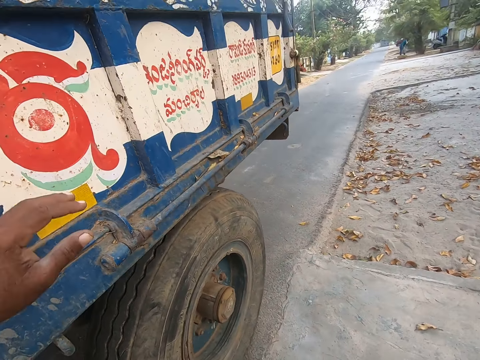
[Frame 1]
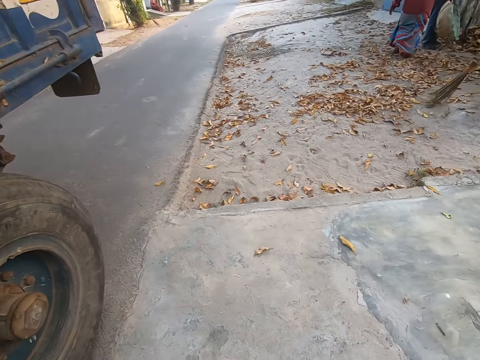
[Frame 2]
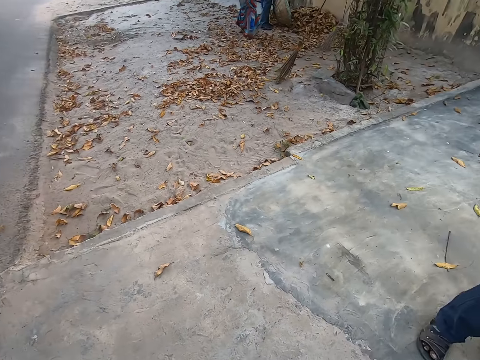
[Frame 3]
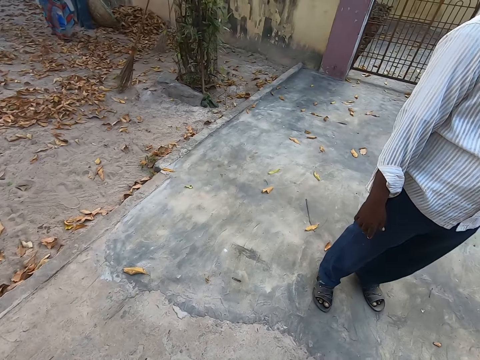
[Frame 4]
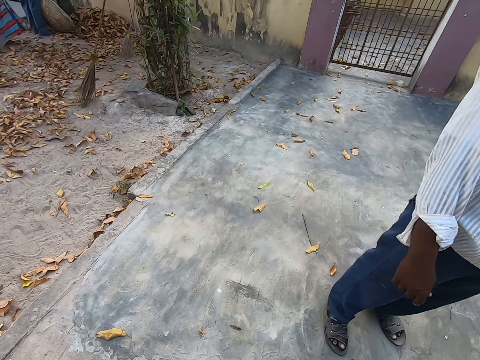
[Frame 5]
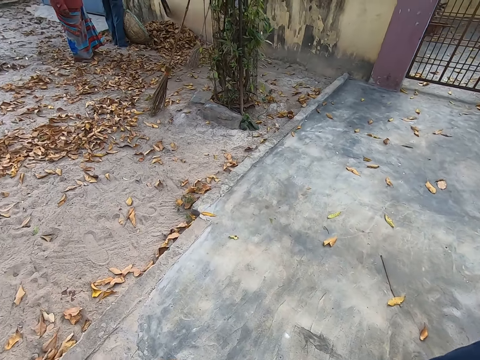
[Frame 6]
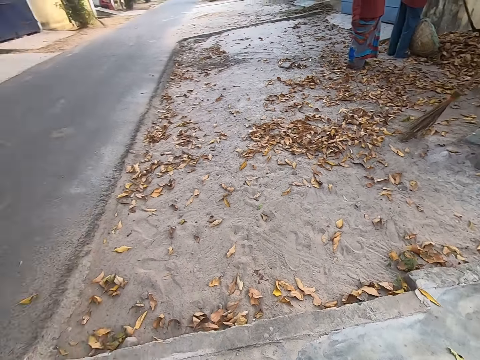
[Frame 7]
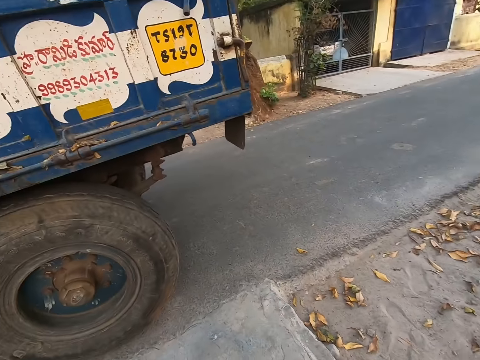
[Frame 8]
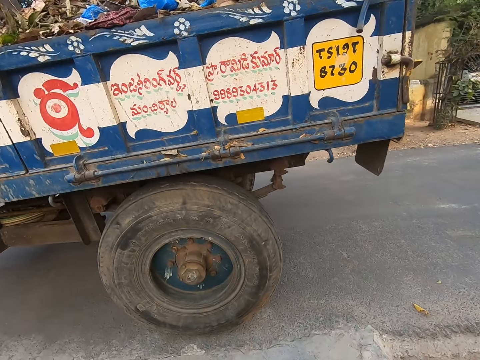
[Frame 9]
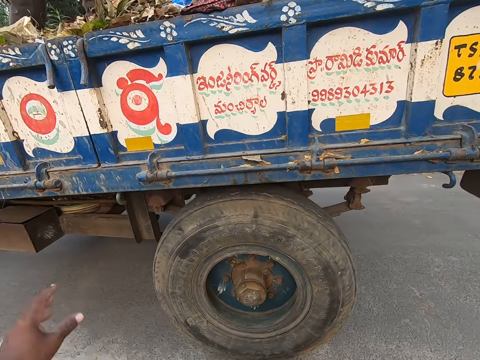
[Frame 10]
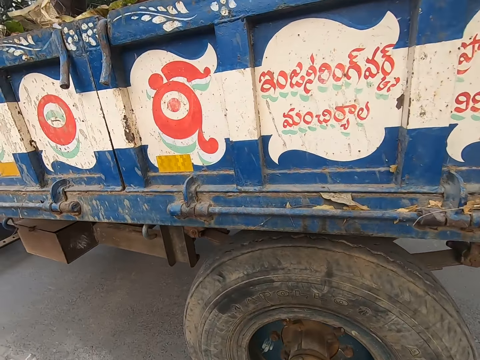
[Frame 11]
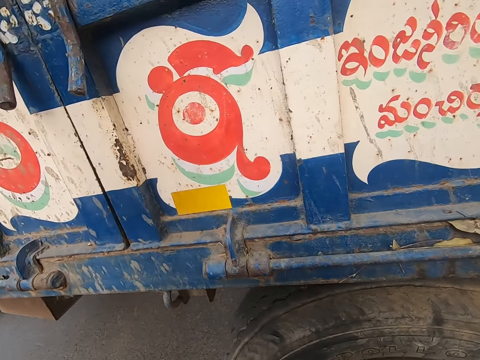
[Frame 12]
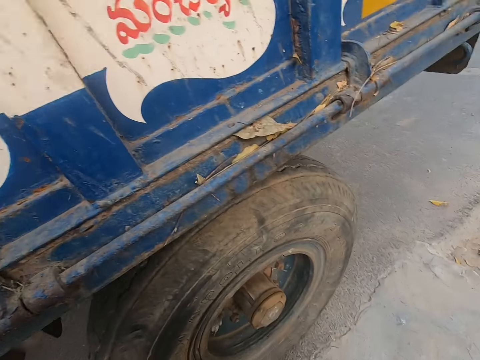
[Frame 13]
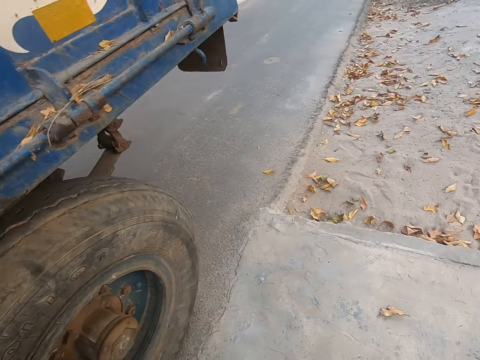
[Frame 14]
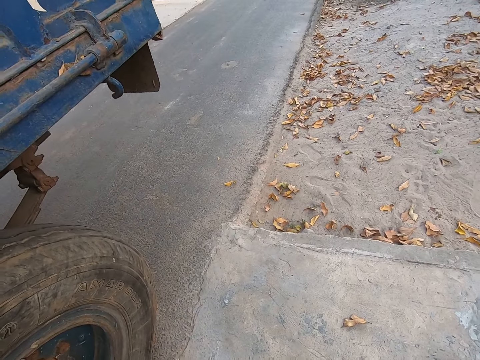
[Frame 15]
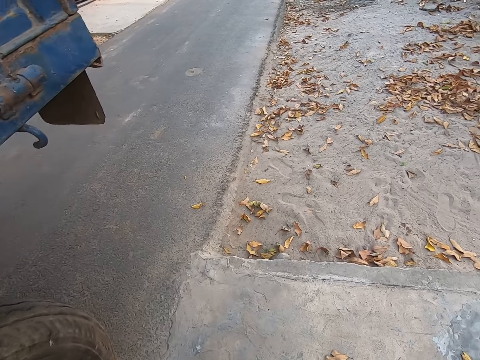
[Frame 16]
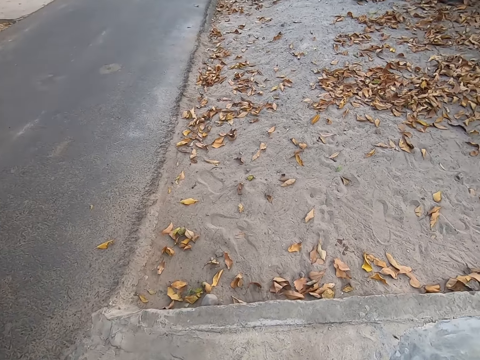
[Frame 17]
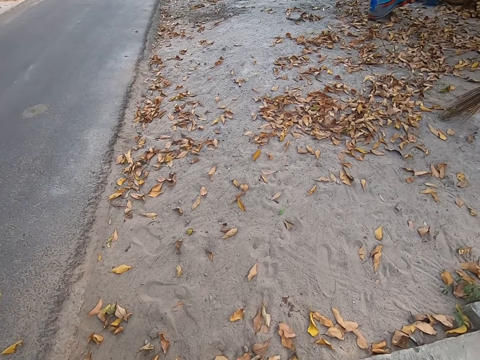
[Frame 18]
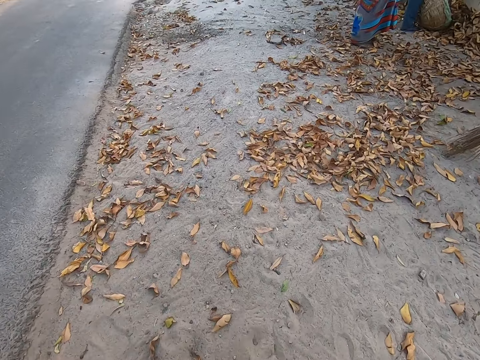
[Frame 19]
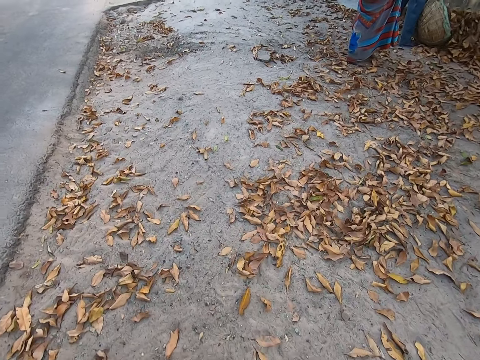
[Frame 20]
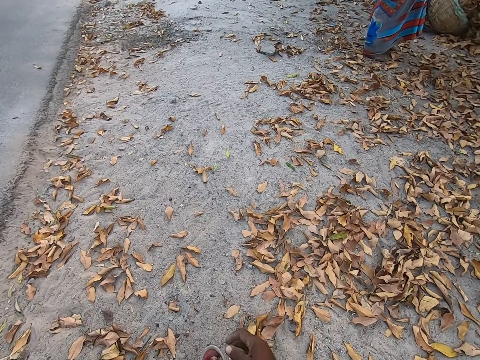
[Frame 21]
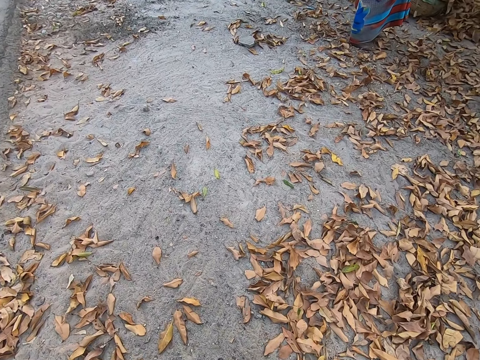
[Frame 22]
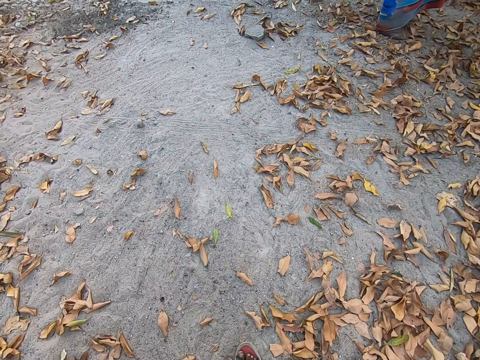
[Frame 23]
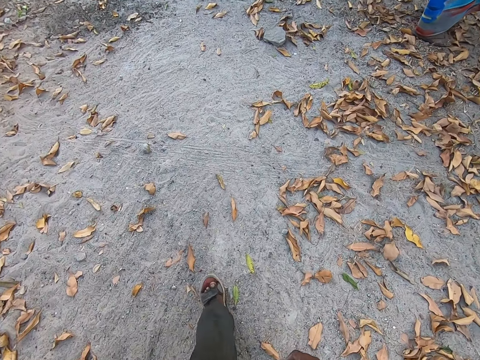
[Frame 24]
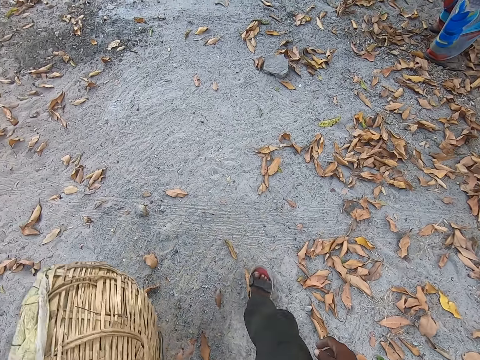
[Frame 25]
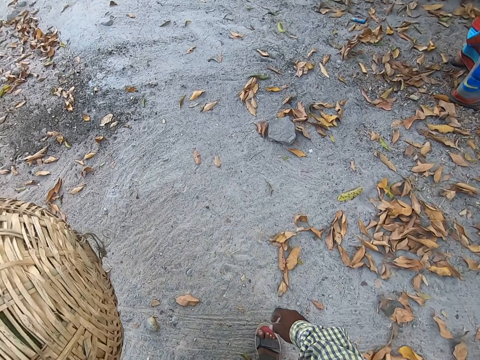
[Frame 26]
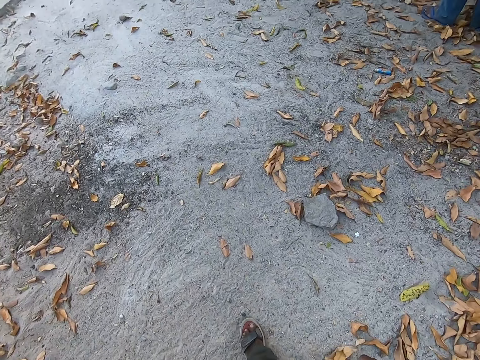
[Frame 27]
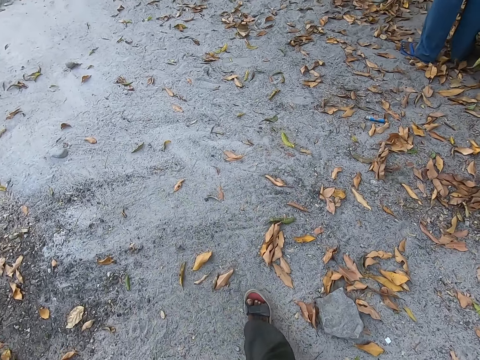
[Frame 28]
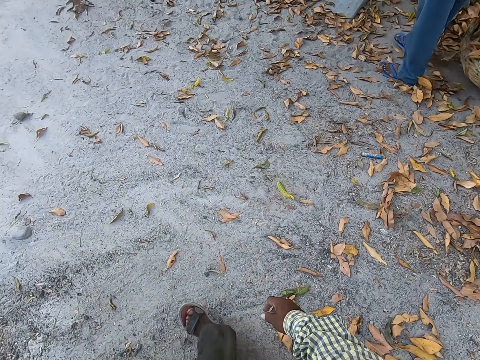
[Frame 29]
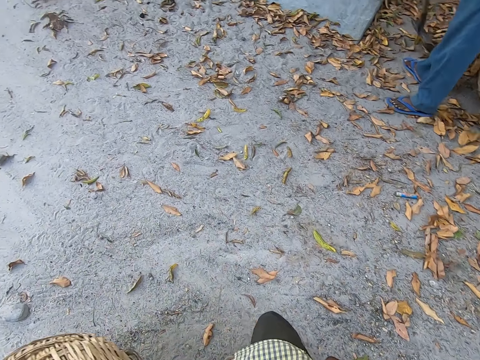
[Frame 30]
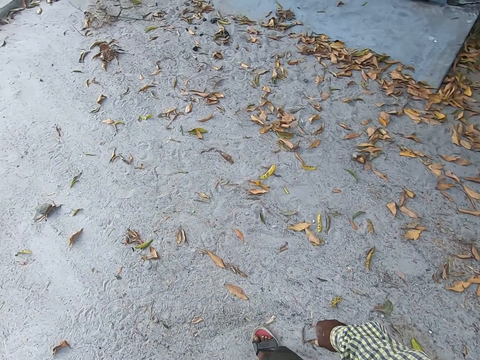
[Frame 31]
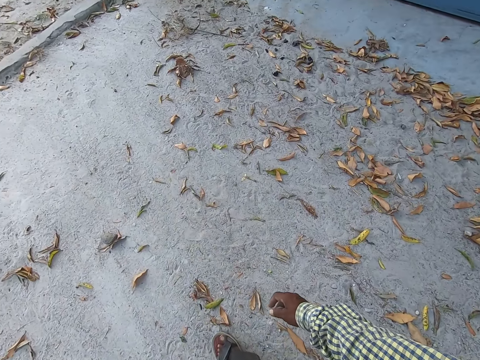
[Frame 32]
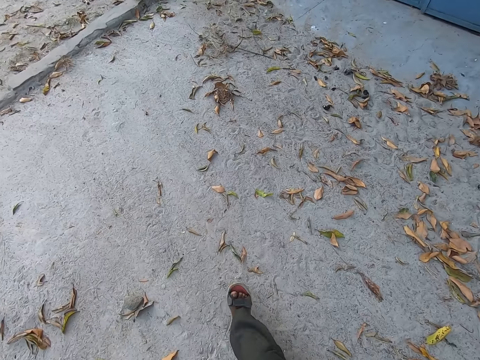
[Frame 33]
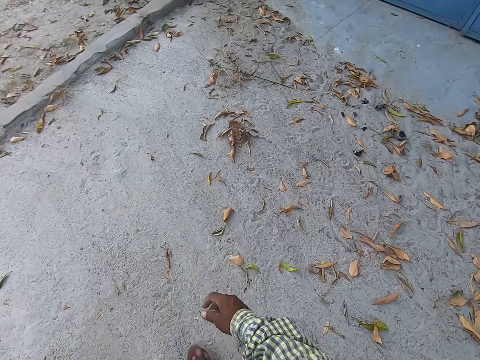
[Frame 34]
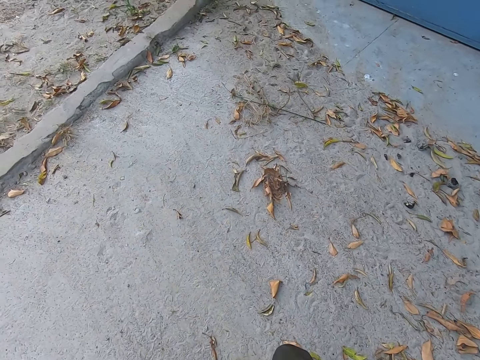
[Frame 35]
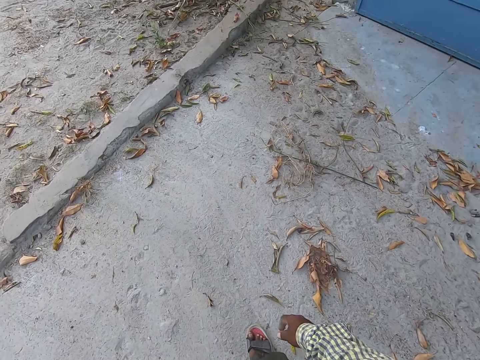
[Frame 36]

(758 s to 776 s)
The camera wearer looks around. He walks towards the truck. He touches the truck. He looks around. He walks on a path beside the road. A man packs some dried leaves from the ground into the basket with his right hand. The camera wearer holds the basket in his left hand. The man packs some dry leaves from the ground with a shovel in both hands.

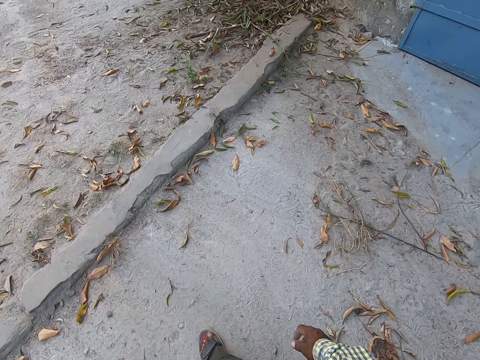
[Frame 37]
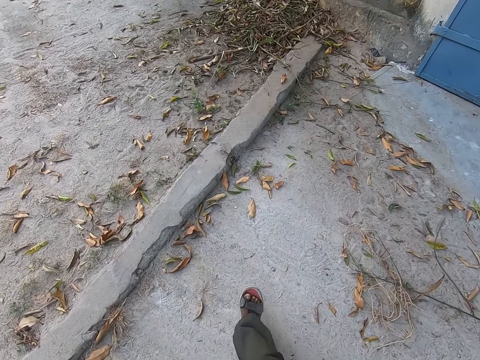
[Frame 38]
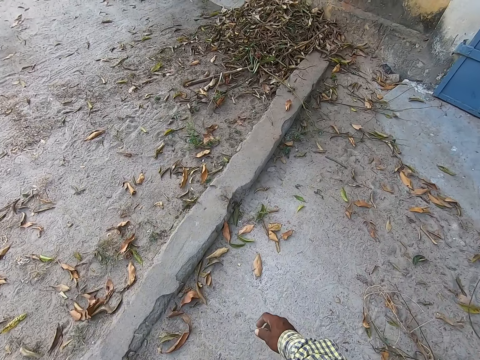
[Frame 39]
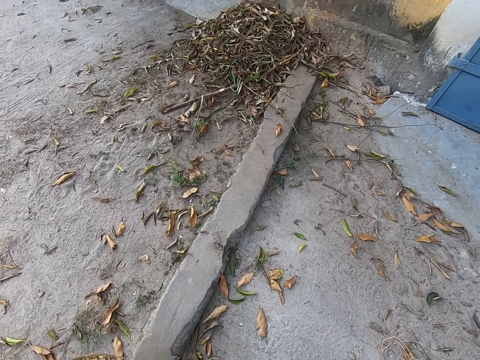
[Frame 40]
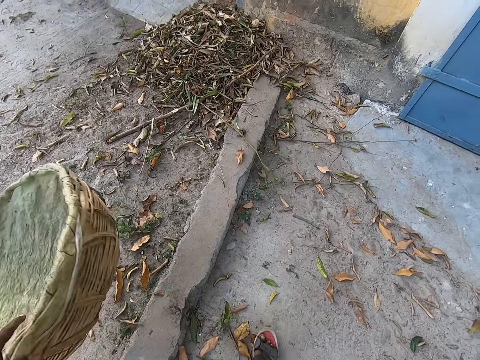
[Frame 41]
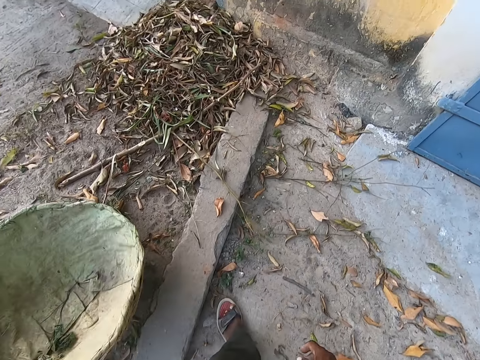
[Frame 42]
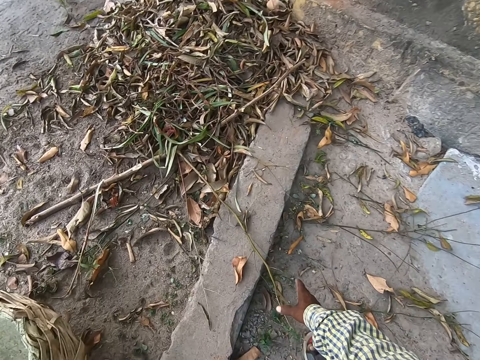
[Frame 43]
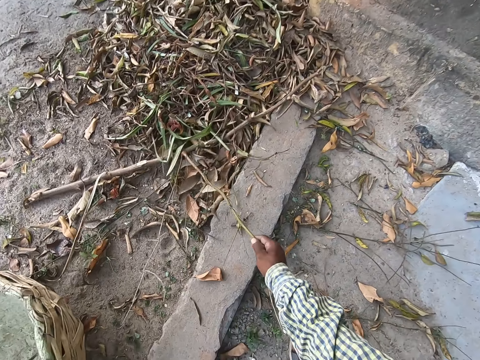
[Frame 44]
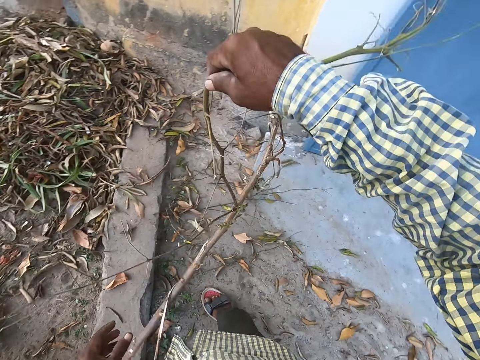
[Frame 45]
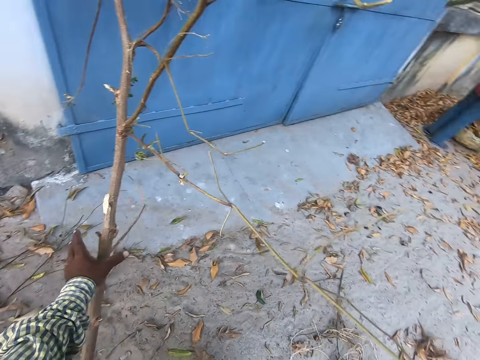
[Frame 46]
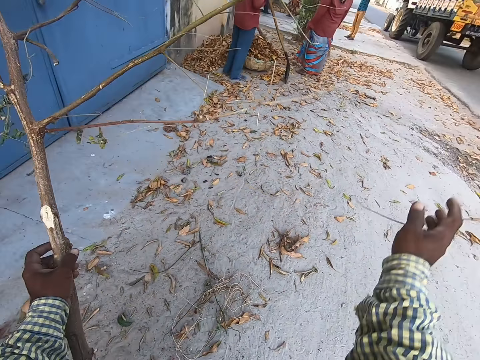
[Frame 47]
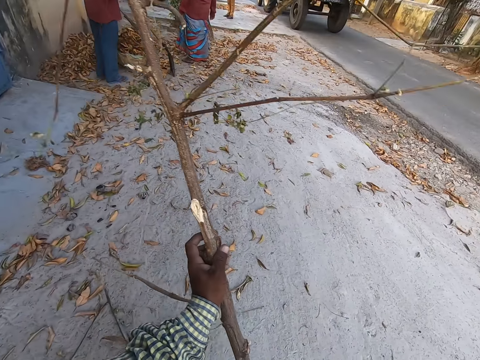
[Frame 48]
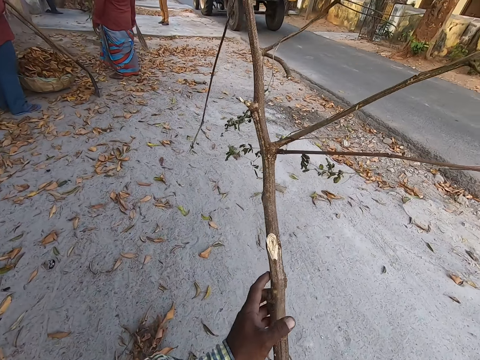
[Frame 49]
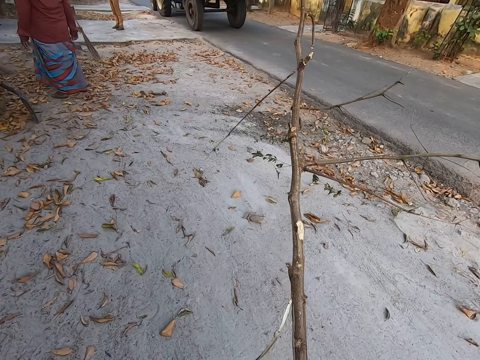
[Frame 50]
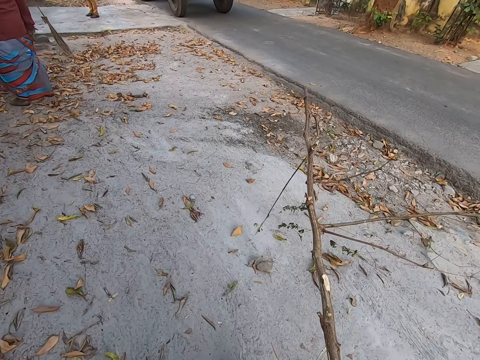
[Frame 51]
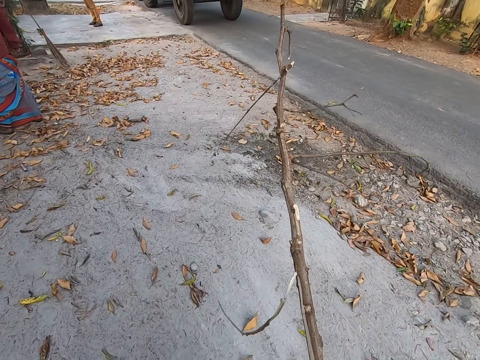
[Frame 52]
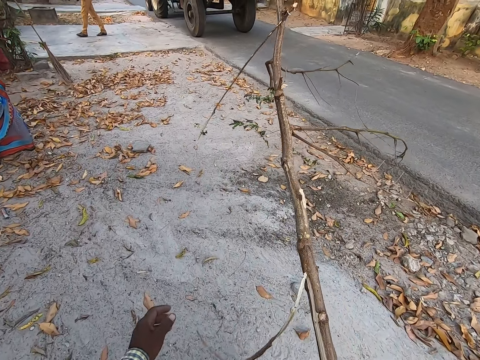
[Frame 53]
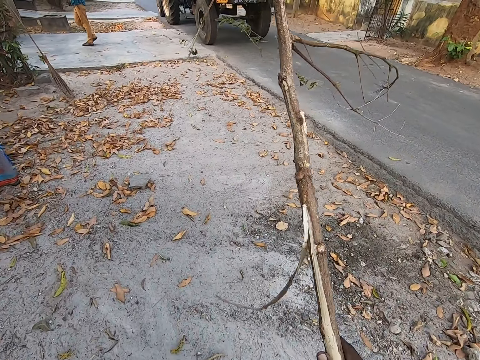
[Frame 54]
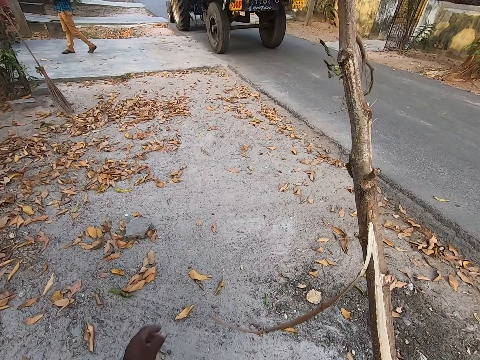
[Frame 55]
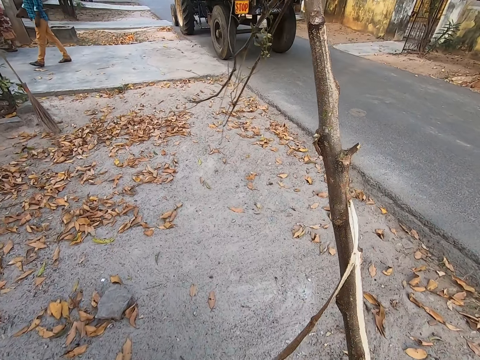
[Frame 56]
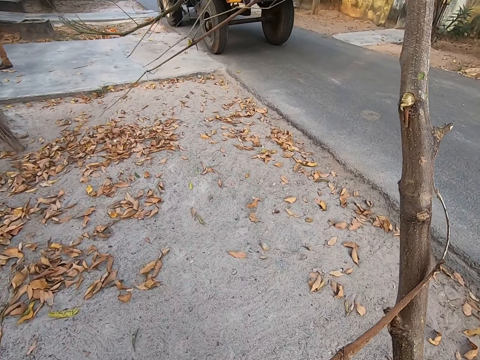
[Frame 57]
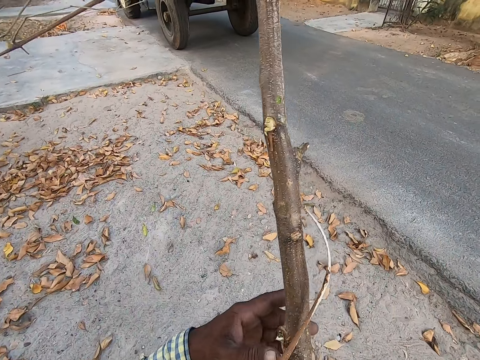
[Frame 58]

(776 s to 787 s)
The camera wearer drops the basket in his left hand on the ground. He picks up a tree branch from the ground with his right hand. He holds the tree branch with both hands. He shifts the tree branch to the left hand. He passes the tree branch in his left hand to his right hand. He walks towards the truck with the tree branch in his right hand.
